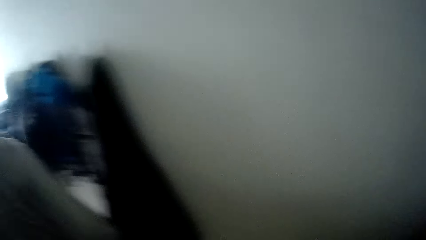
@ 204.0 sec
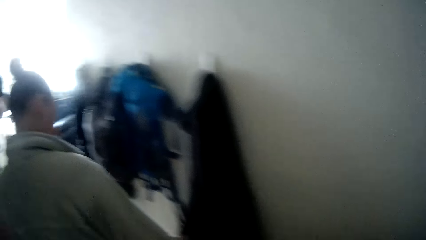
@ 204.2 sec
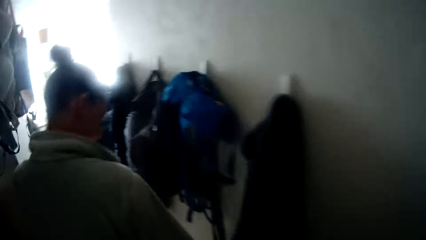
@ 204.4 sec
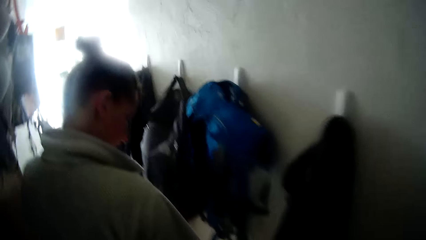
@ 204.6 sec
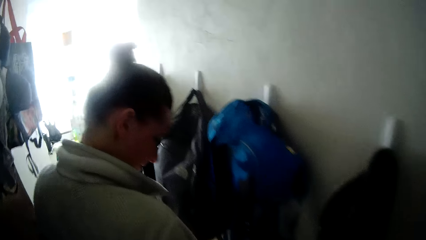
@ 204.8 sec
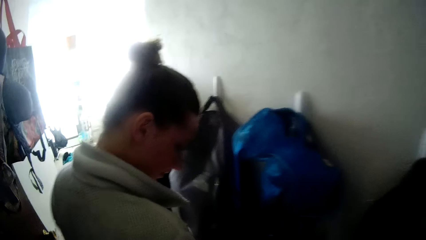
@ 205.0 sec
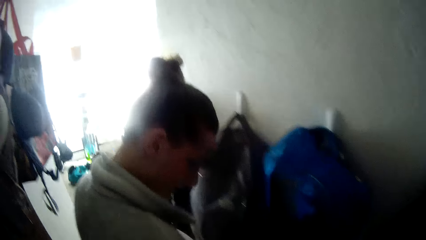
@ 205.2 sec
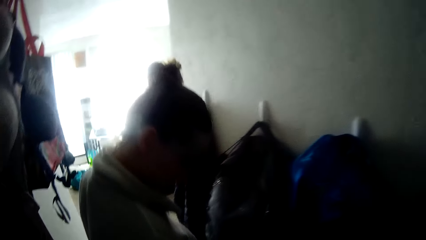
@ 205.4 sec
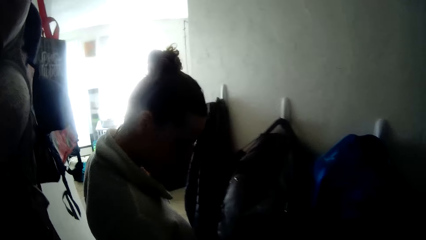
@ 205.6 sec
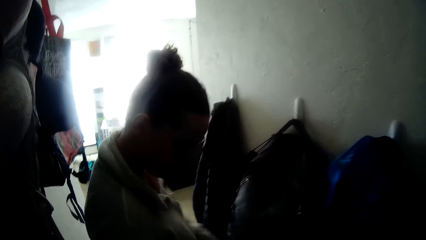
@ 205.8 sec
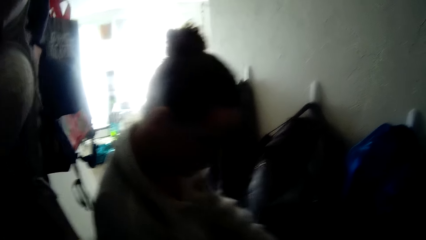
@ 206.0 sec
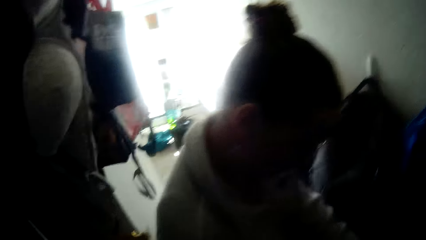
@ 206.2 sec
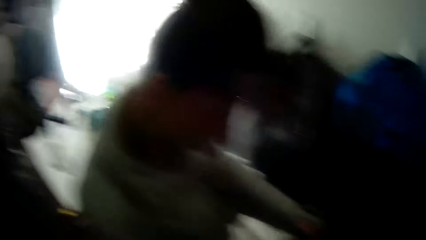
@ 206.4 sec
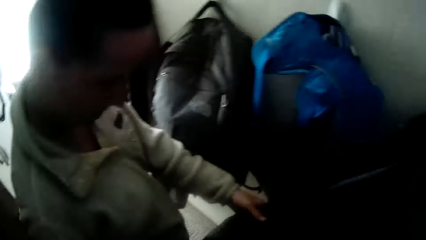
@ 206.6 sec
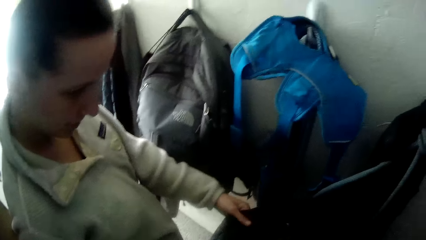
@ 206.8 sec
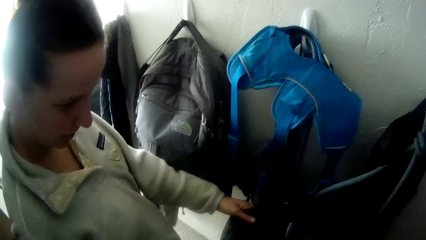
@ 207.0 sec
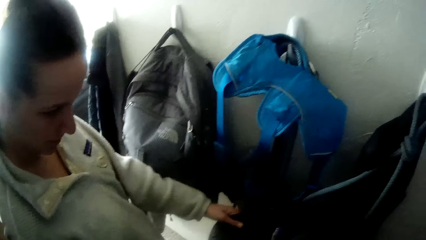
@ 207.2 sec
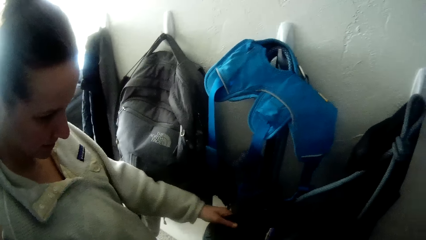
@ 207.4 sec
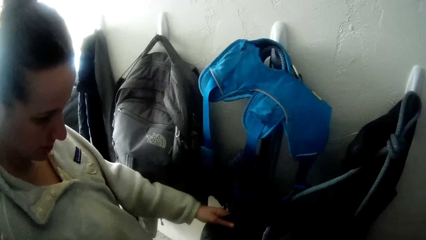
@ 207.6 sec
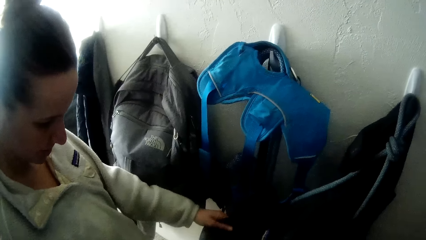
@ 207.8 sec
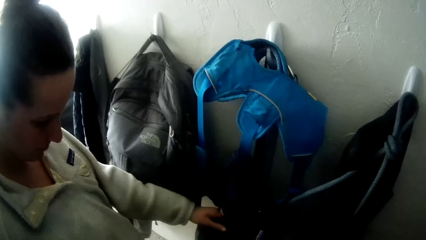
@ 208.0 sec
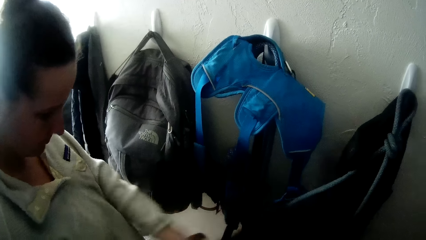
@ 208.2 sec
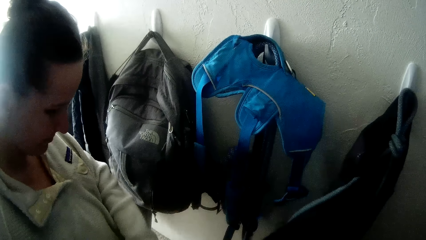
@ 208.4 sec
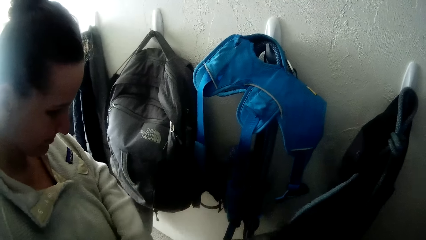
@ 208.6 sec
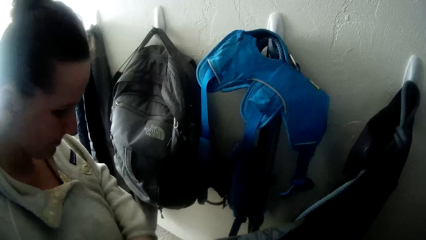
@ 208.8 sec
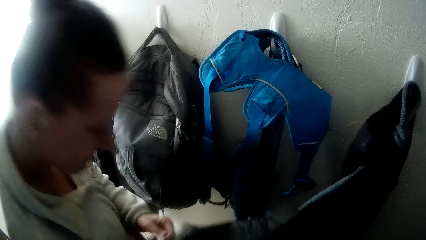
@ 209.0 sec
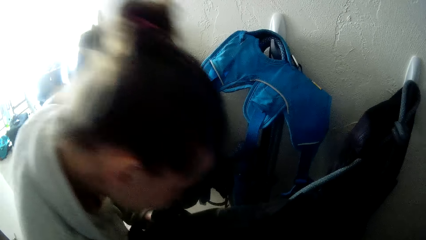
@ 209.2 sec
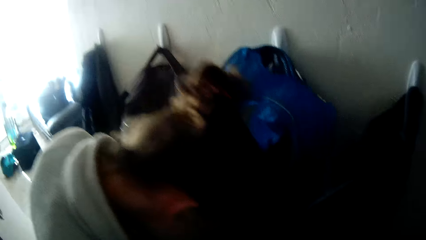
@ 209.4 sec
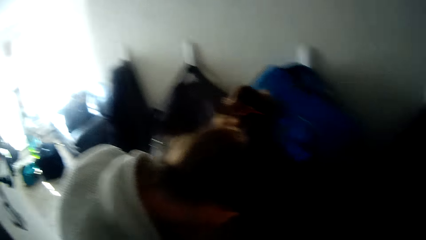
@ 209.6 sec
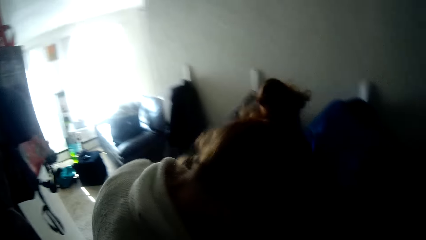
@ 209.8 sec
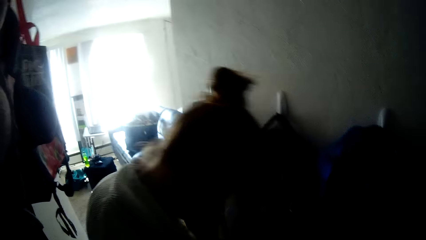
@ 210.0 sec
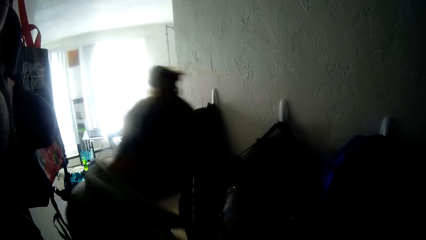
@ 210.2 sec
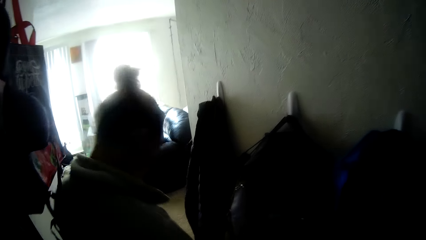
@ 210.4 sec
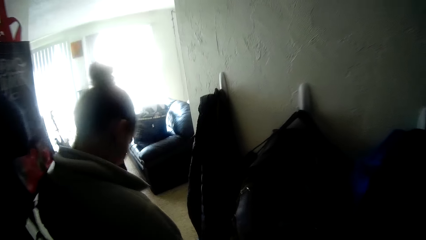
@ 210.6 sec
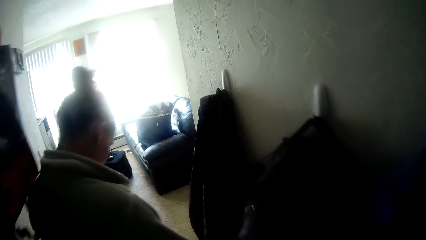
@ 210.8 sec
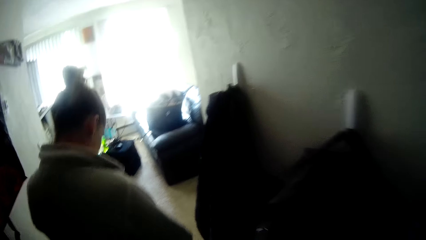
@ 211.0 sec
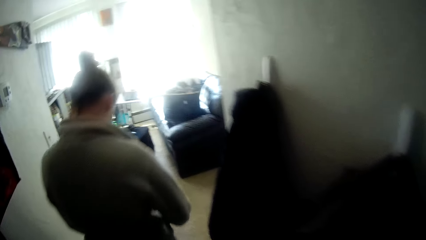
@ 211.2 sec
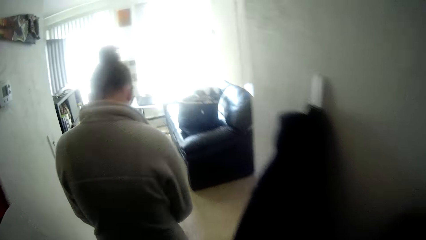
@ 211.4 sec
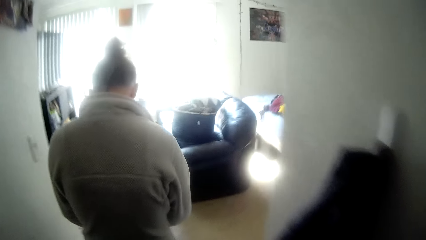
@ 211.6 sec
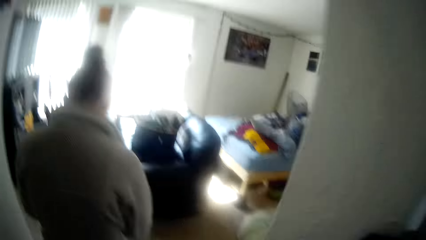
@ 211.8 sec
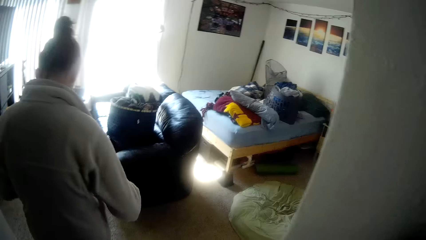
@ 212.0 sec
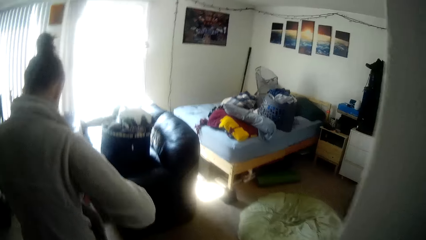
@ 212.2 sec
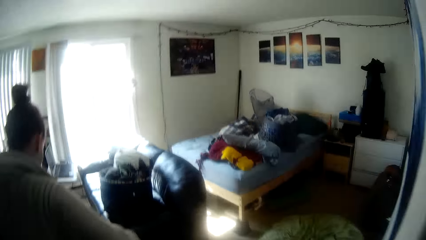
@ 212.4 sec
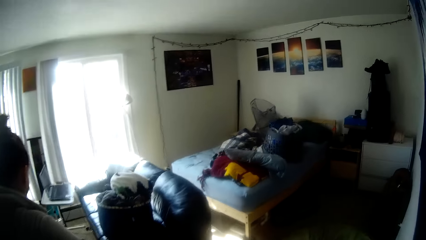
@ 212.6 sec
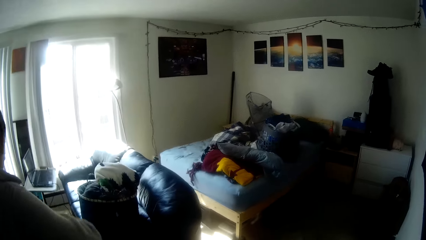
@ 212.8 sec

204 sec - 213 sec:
The camera wearer looks around. A woman walks around.

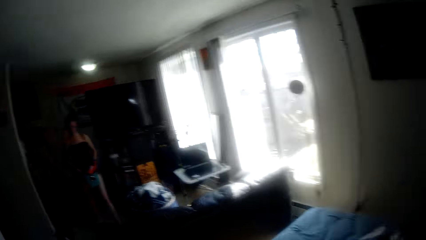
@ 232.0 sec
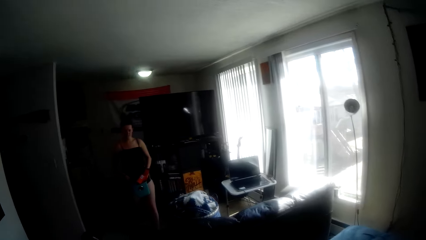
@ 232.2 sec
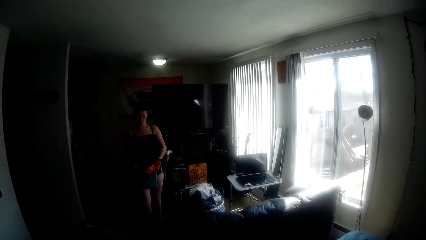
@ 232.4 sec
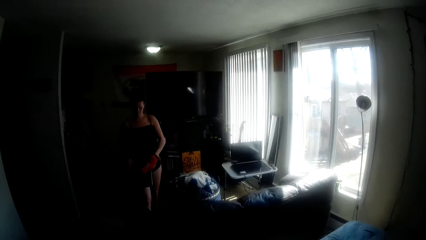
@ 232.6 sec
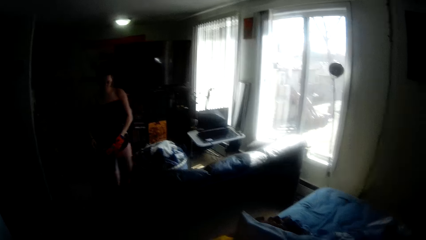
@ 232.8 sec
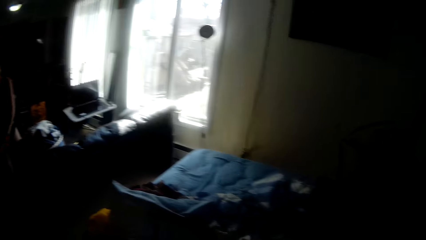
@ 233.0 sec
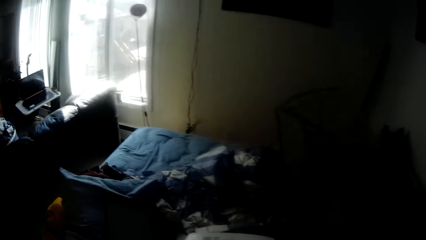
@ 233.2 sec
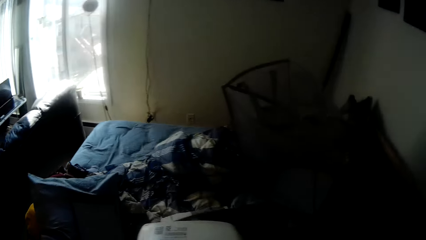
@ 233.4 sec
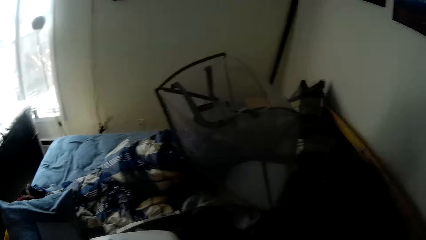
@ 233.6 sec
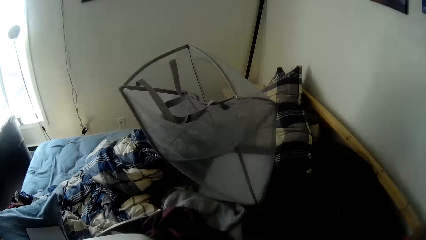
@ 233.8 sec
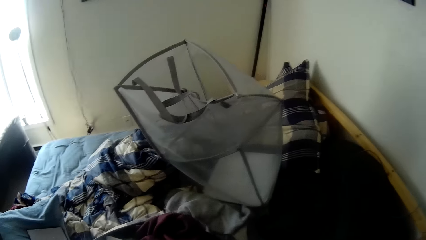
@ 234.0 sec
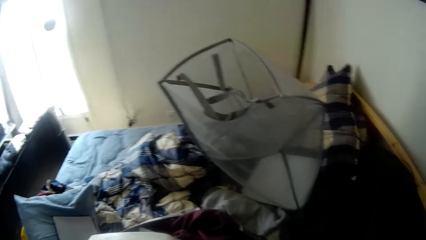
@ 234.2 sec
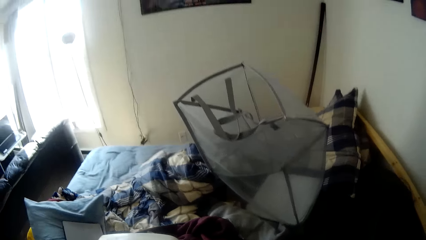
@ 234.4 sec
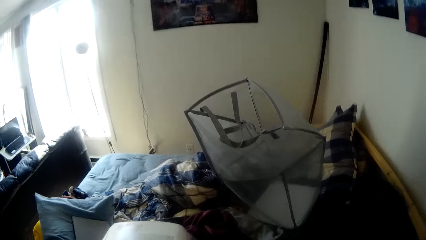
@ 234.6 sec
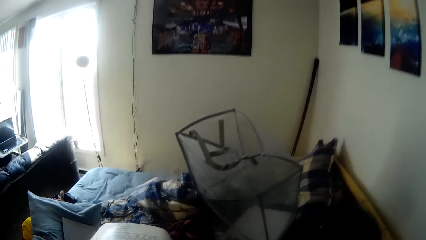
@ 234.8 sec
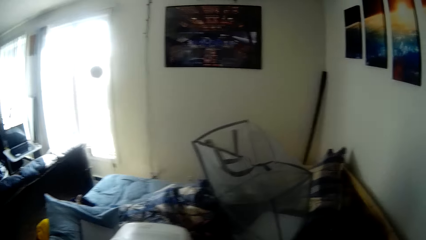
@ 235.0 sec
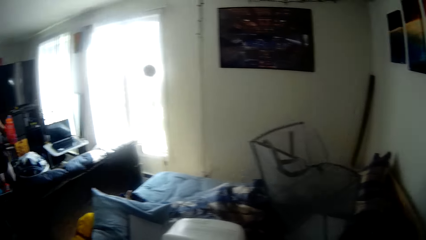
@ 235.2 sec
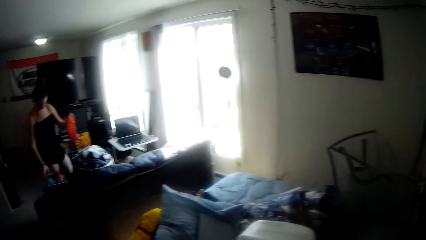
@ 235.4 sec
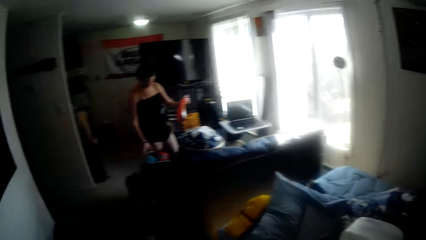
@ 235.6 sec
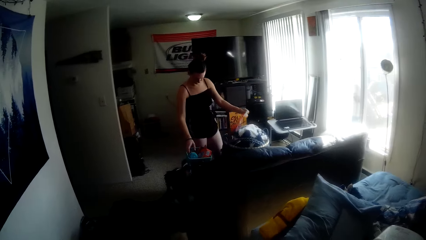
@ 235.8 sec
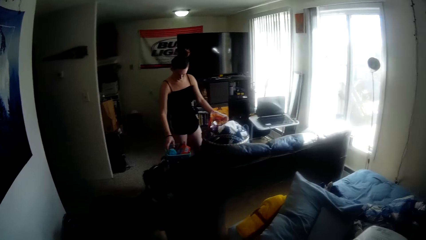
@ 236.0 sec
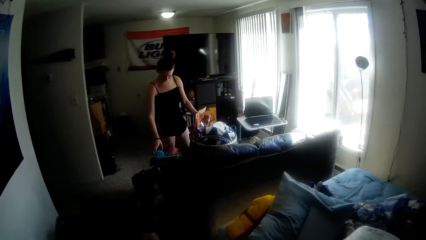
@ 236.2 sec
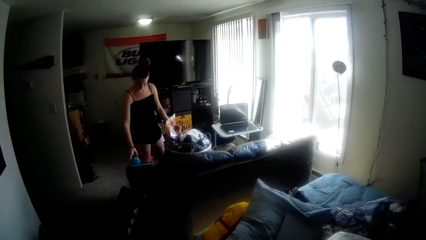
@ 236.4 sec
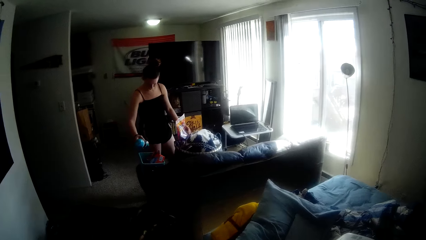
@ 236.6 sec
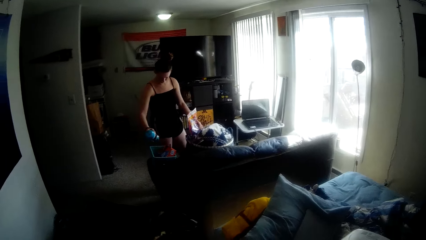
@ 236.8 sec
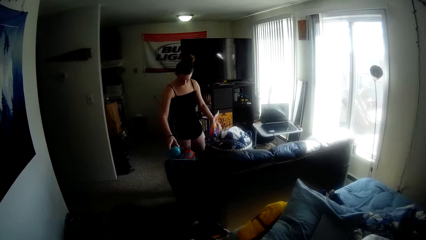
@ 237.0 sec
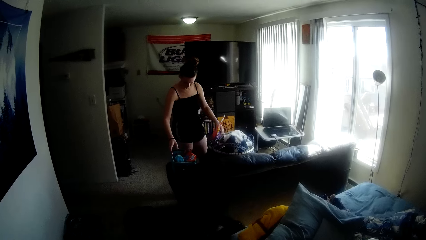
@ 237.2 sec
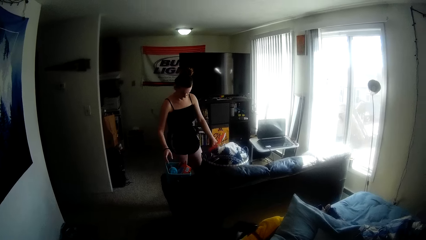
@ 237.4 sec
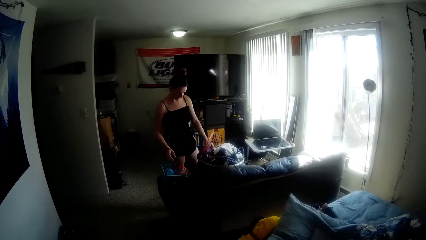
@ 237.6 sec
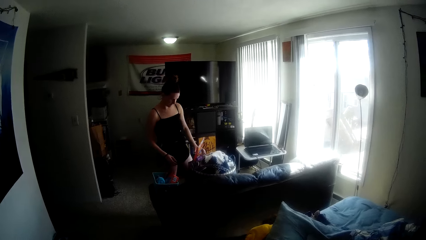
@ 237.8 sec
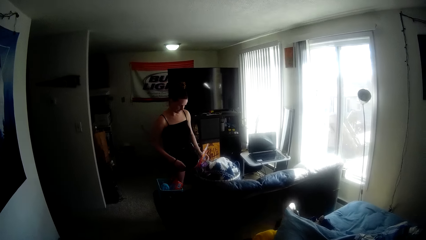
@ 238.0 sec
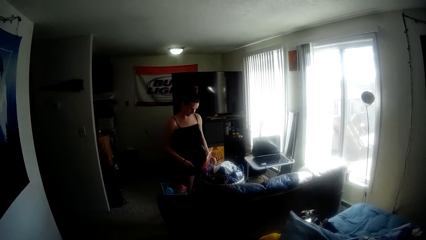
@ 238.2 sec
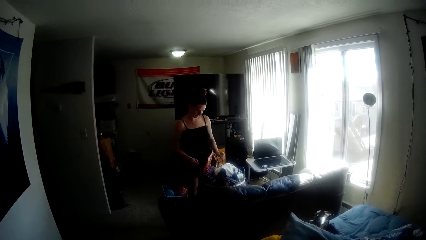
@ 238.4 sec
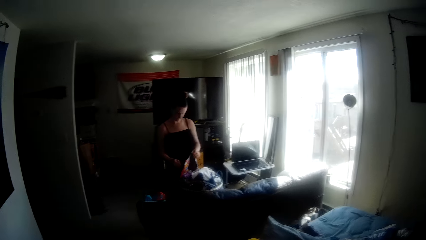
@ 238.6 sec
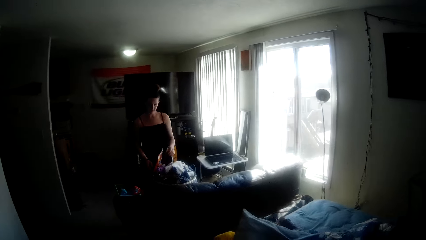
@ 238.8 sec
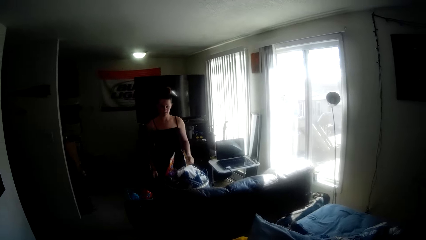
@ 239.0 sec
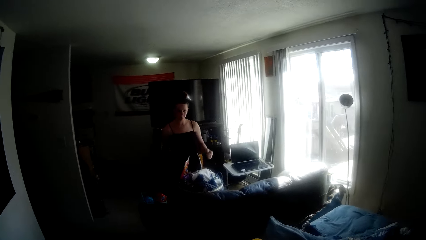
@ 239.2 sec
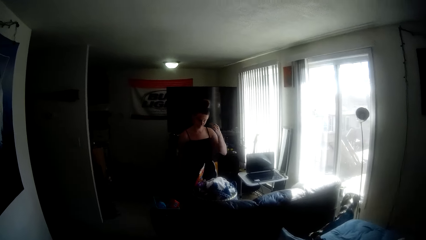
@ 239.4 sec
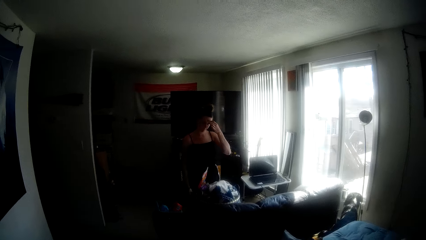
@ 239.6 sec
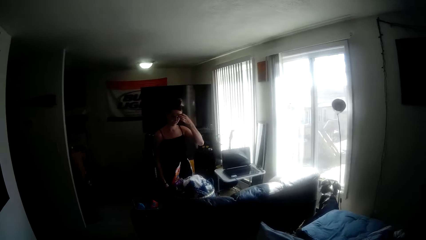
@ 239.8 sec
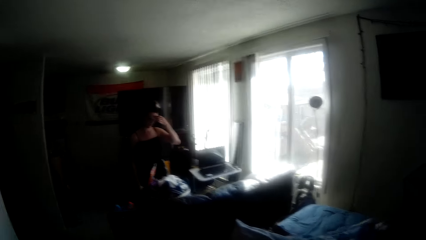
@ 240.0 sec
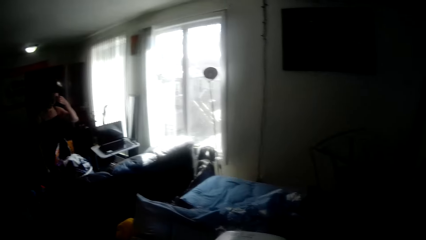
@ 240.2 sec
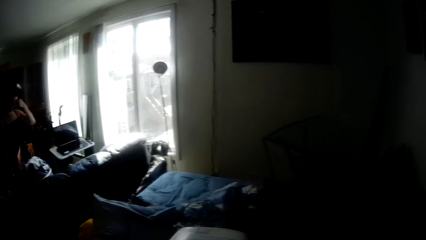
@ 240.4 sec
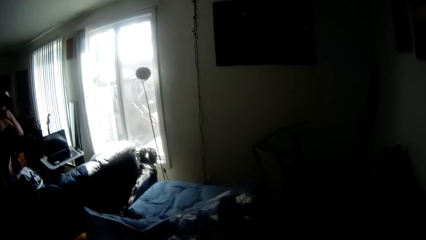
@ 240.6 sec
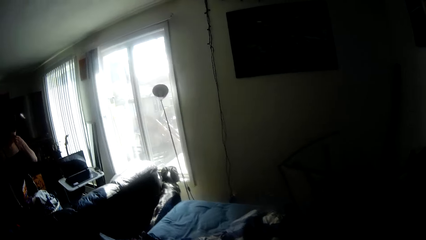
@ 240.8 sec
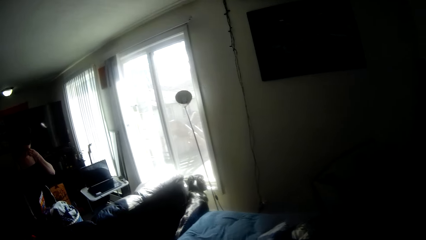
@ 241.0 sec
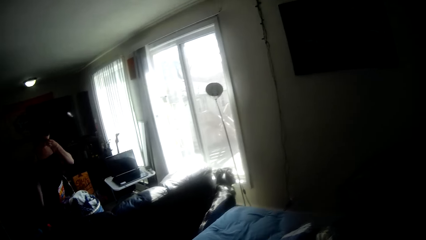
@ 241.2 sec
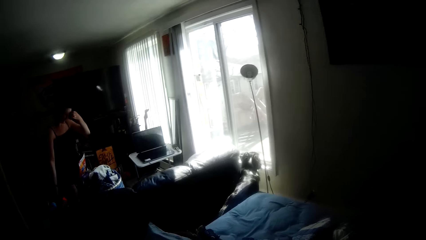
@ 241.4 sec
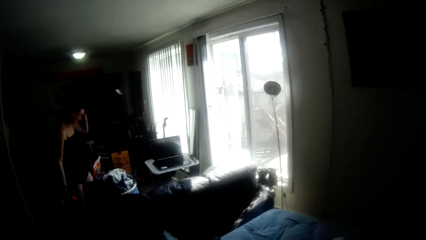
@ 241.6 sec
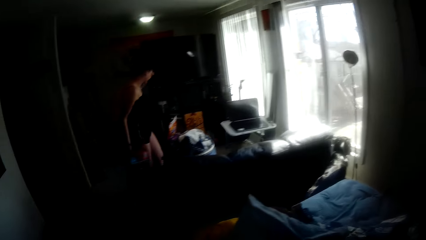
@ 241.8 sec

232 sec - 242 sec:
A woman walks around. The camera wearer looks around. The woman scratches her face.
